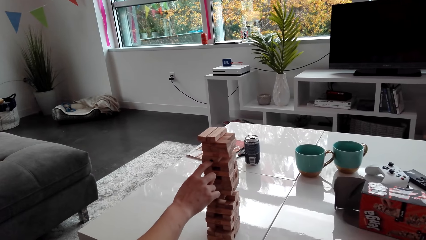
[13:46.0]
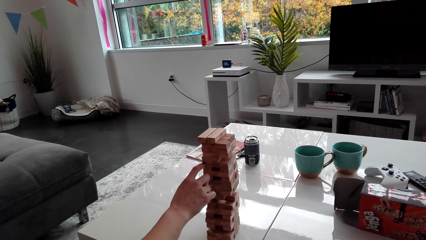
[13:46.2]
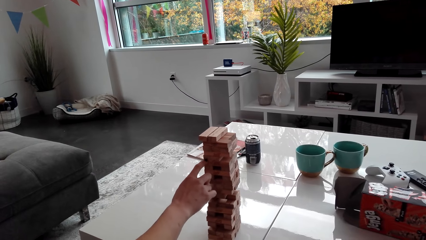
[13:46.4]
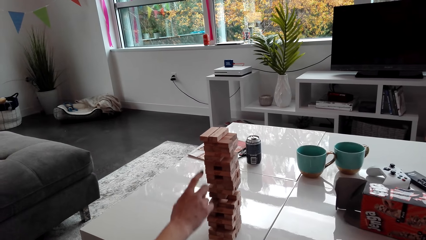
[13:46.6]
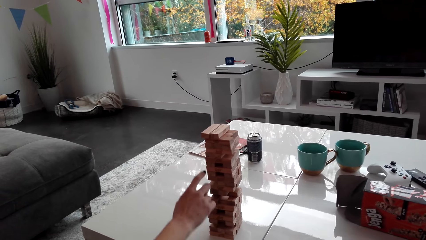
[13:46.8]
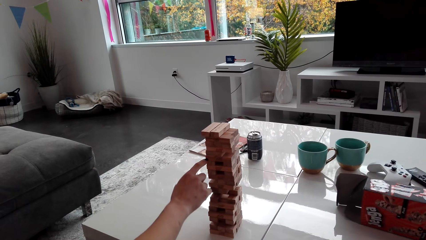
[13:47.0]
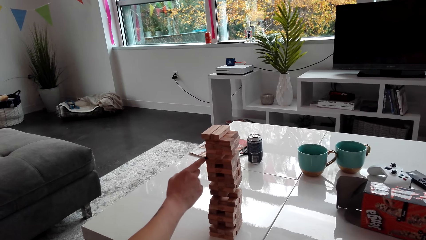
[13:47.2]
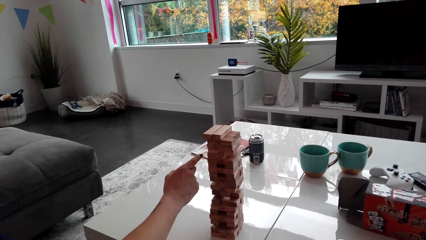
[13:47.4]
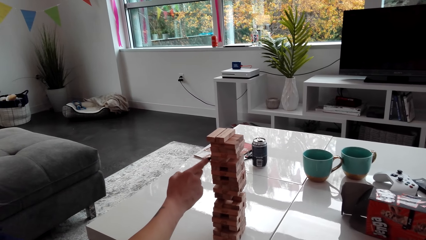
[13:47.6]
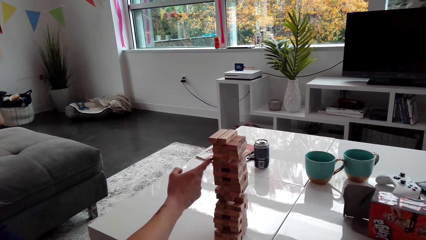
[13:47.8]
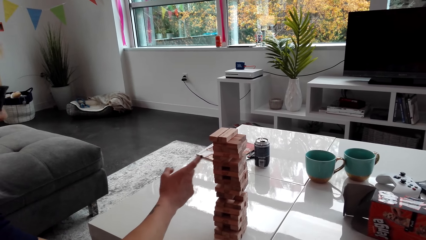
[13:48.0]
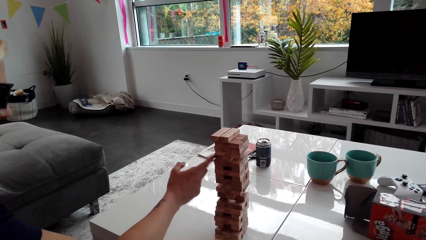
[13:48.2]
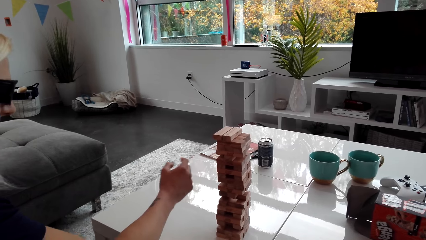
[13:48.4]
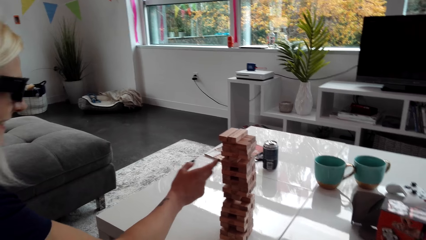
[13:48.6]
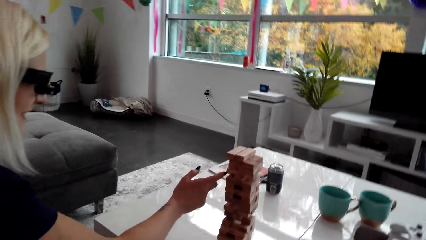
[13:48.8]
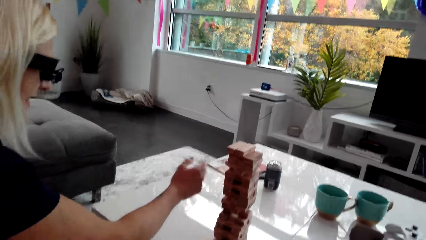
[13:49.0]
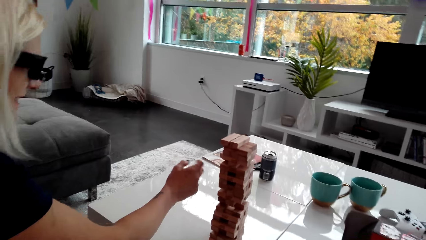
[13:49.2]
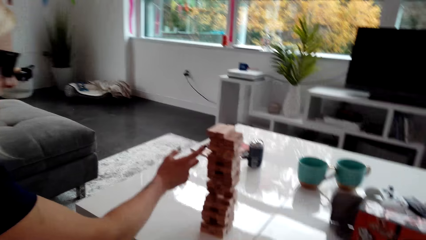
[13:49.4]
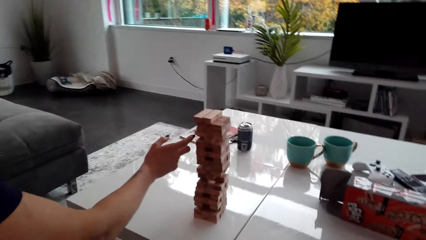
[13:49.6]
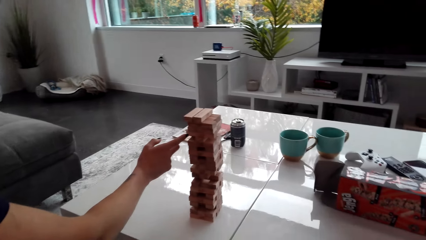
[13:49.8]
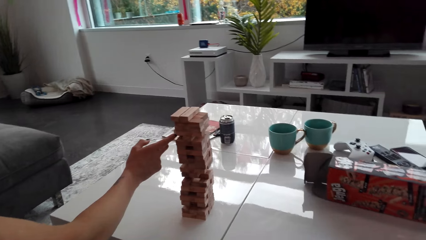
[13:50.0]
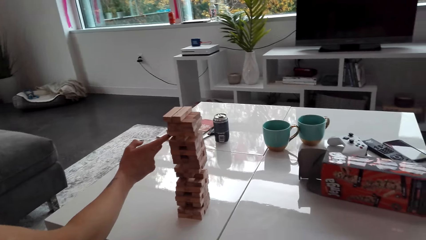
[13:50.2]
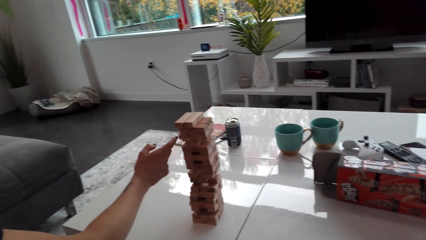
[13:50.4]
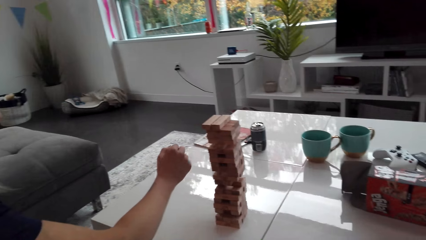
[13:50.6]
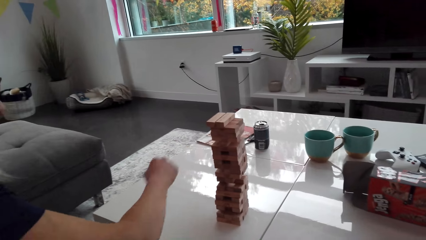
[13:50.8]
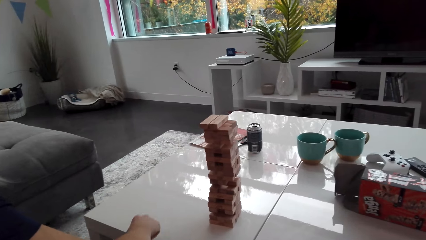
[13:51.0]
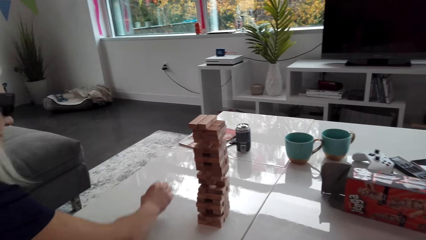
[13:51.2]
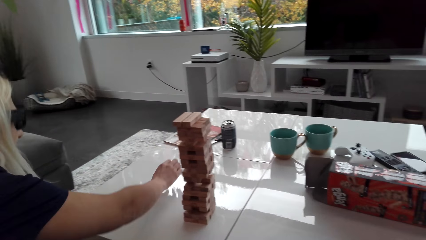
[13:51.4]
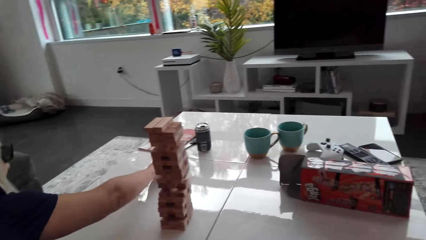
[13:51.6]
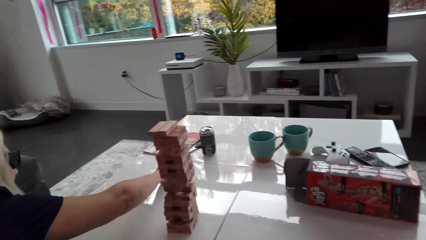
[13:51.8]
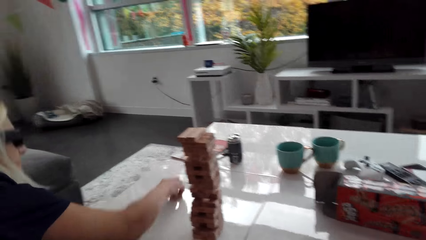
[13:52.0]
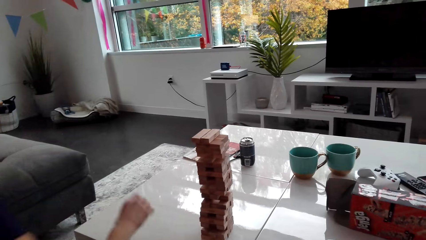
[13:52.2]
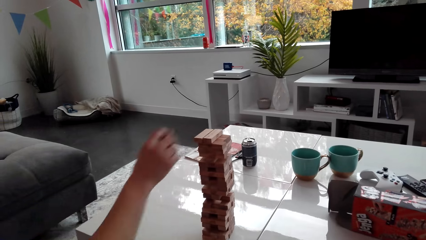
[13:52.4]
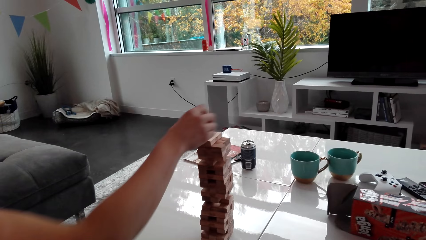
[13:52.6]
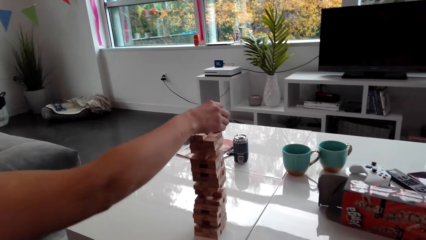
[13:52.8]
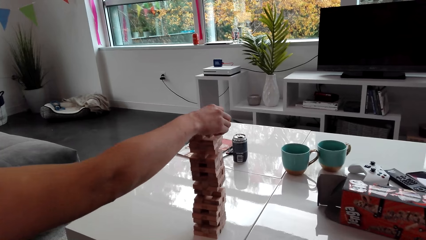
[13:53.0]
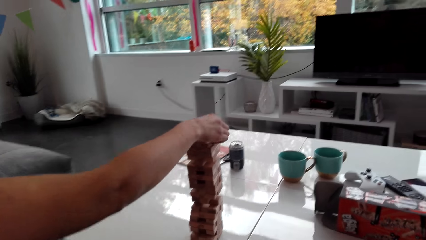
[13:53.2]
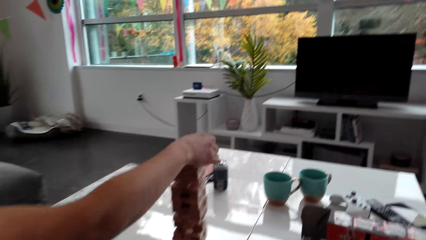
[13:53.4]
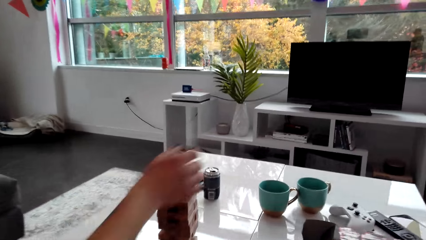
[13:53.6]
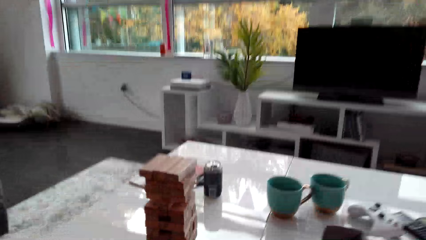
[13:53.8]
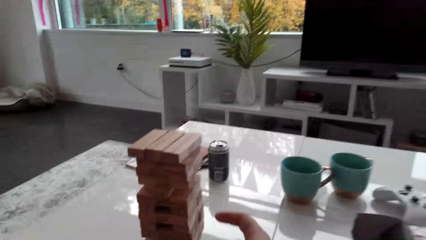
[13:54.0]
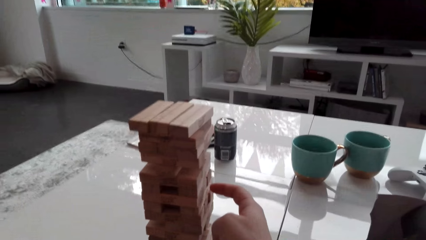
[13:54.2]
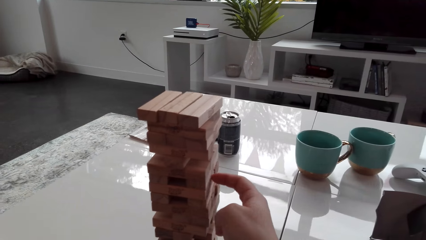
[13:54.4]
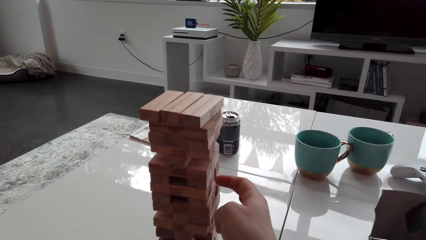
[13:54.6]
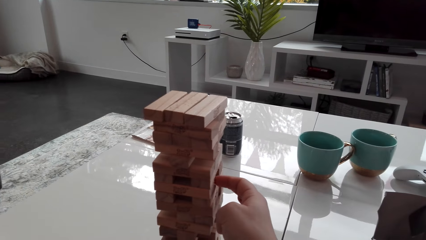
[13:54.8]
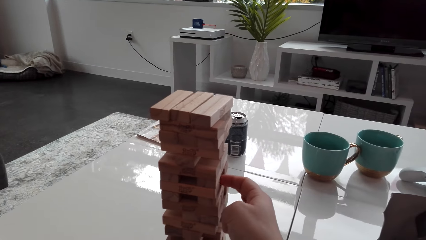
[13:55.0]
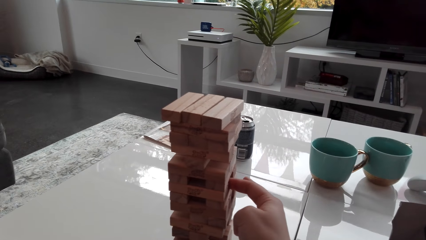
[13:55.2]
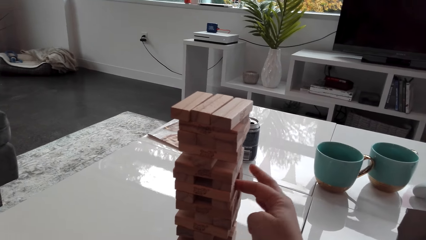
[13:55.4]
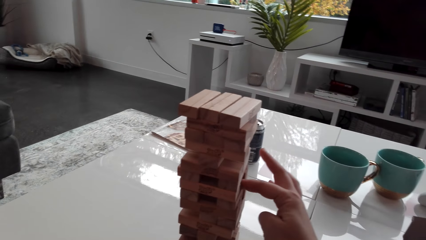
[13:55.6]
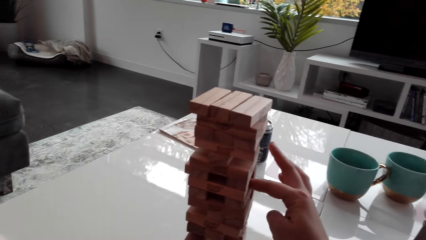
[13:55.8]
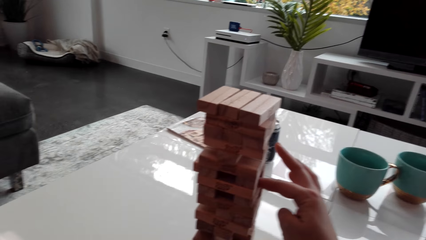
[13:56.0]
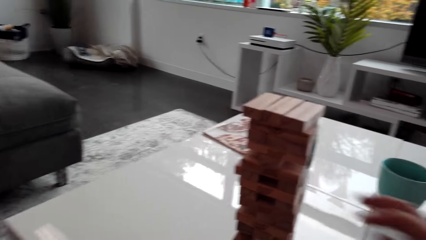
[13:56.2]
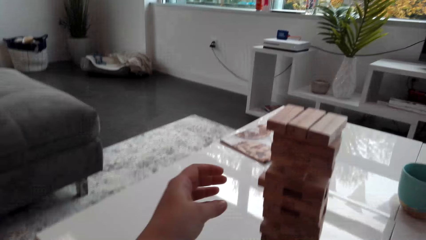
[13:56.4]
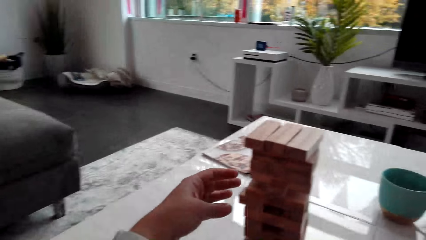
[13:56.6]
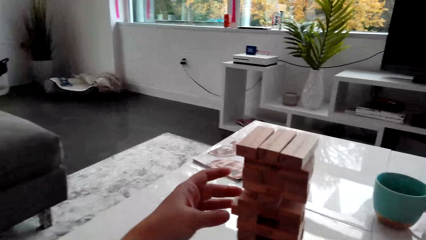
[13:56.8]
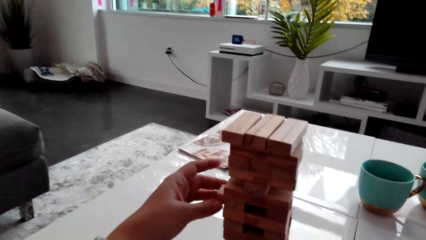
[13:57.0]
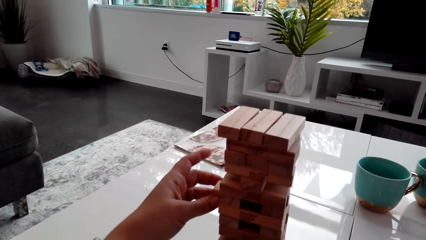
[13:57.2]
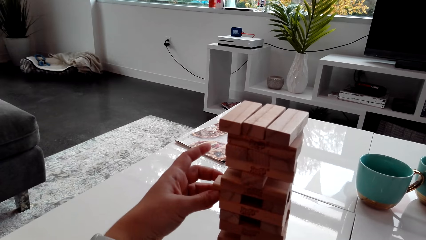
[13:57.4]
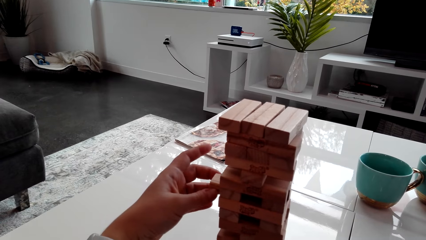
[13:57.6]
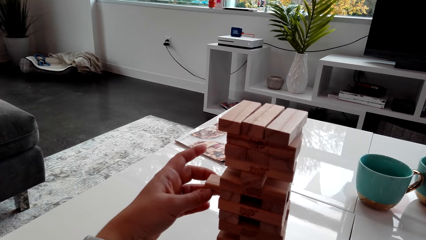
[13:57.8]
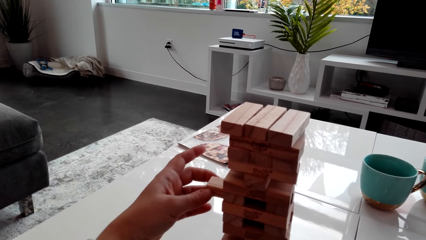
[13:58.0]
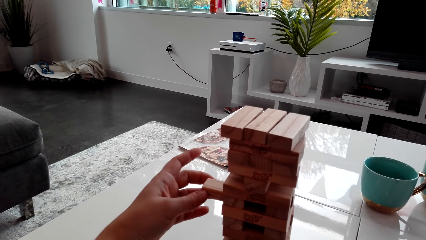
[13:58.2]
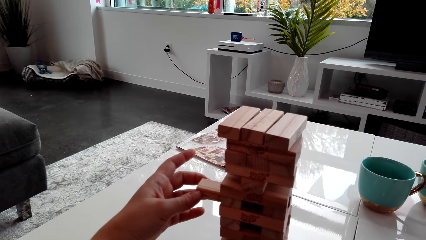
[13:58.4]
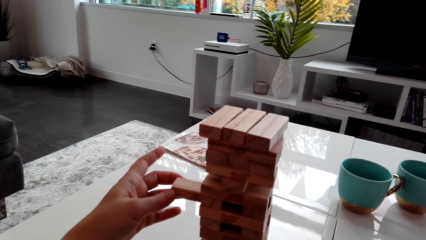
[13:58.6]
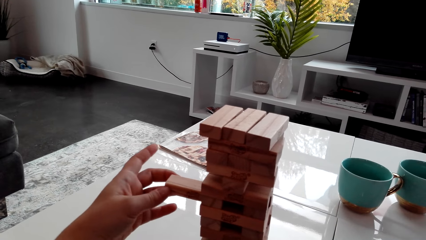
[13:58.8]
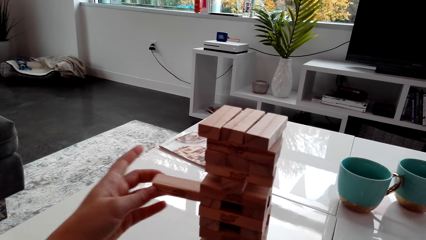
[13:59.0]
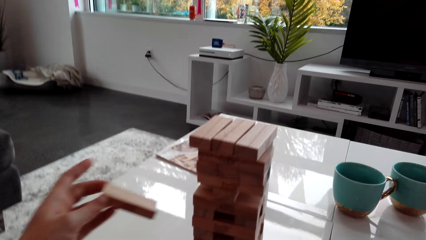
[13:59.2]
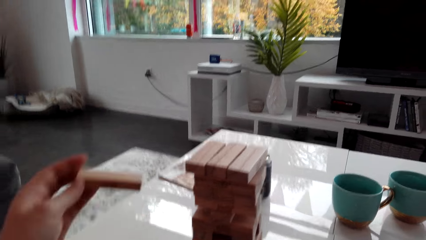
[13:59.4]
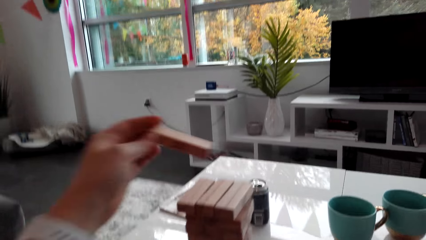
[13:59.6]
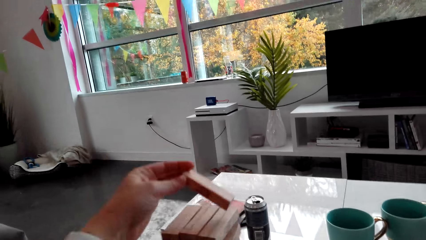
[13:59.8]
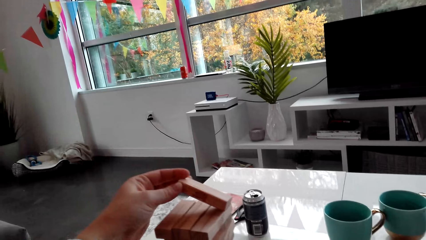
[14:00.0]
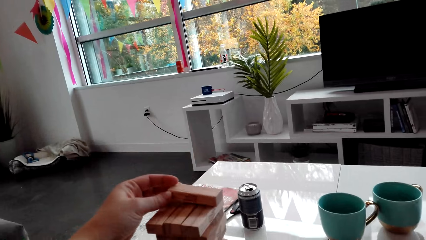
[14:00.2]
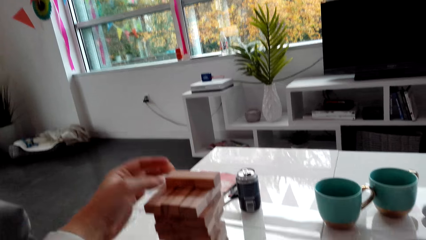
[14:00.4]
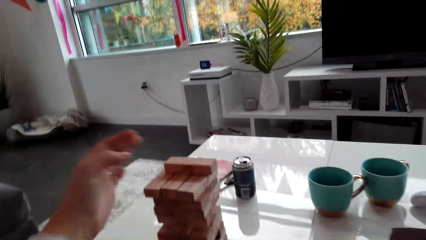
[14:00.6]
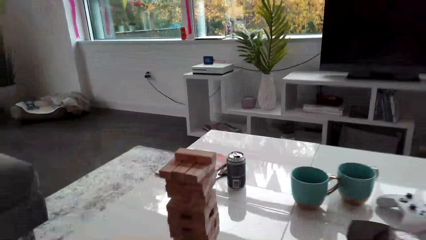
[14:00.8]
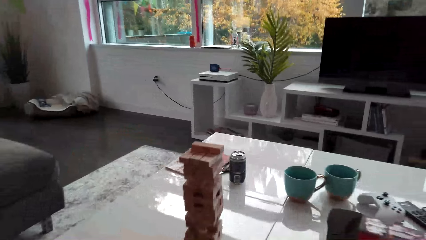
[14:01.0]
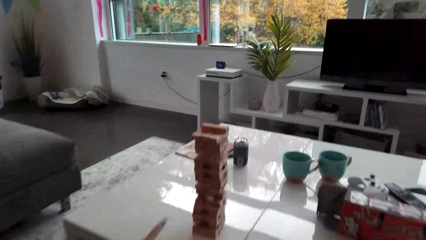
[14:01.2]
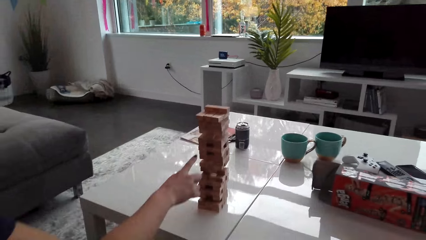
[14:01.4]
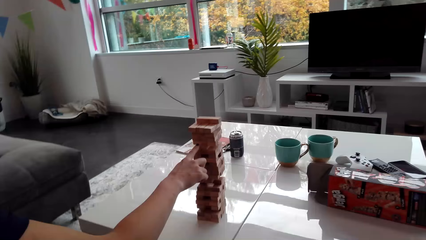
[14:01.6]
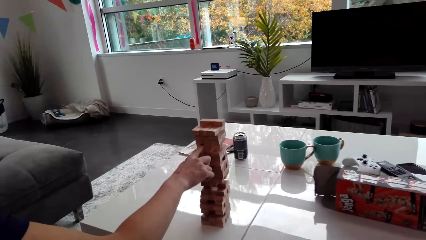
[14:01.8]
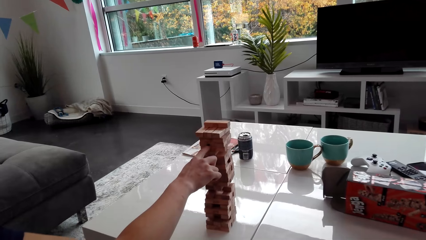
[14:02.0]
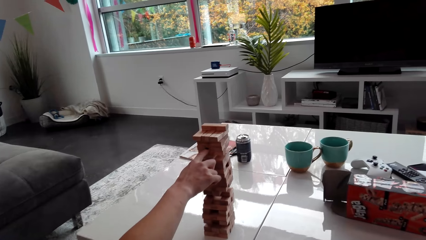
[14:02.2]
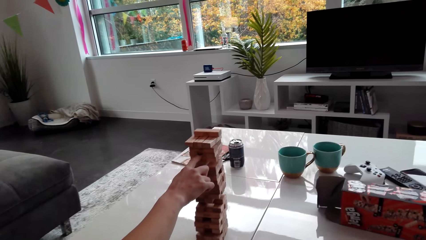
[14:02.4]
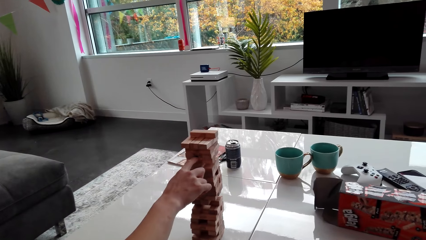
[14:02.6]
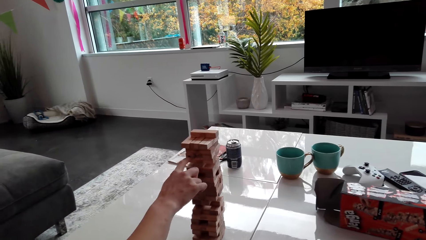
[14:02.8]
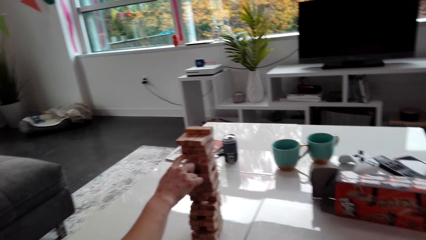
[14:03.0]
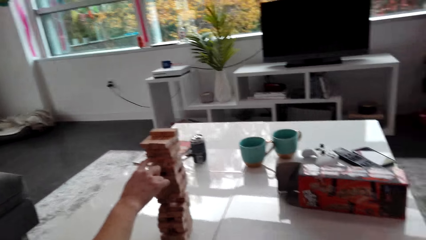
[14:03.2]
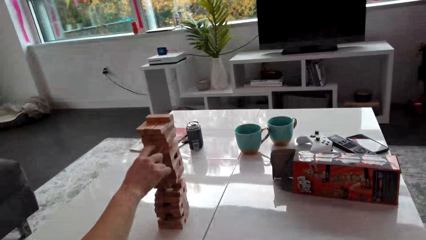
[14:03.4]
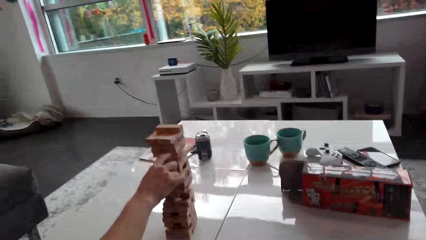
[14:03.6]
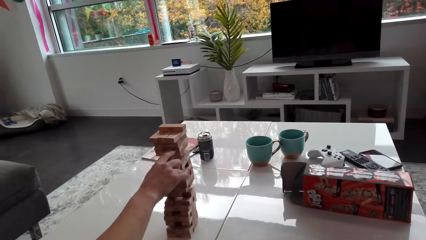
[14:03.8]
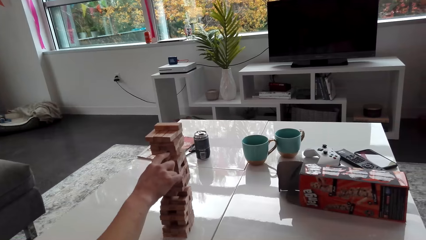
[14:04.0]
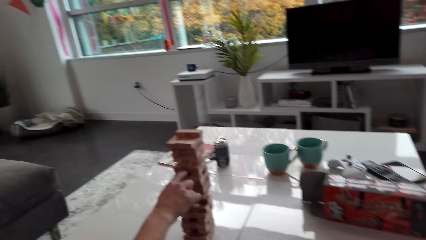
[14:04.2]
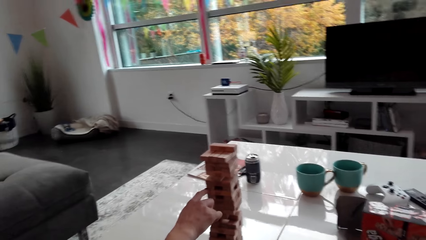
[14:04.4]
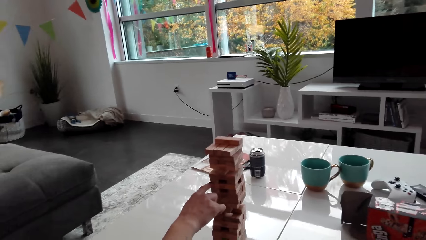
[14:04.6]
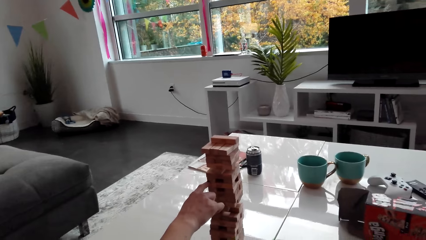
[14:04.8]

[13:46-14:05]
A woman takes a jenga piece, drops the block, picks up the block, places the jenga piece on the pattern, and plays the jenga game. The camera wearer pushes a jenga piece. They play the jenga game. They pull a jenga piece. They place the jenga piece on the pattern. The woman pushes jenga pieces and counts the blocks.
